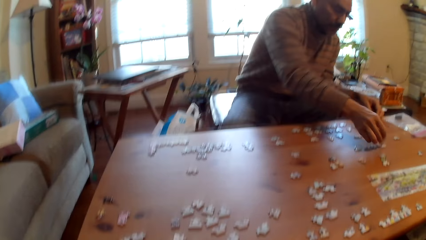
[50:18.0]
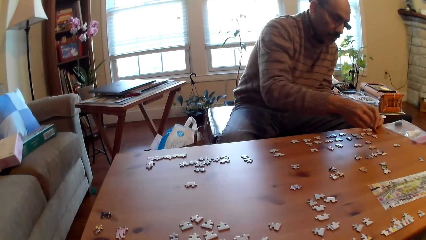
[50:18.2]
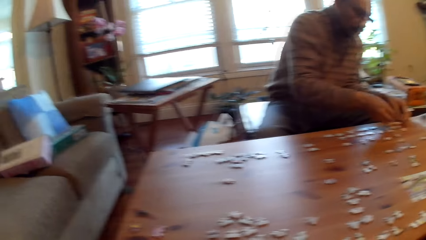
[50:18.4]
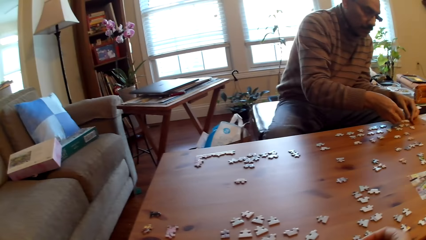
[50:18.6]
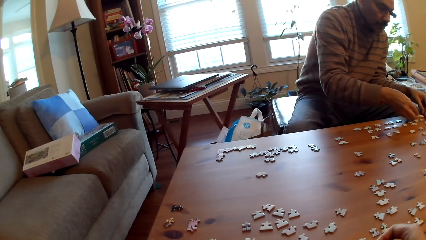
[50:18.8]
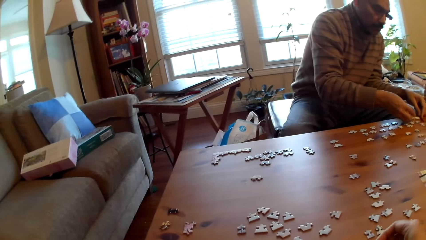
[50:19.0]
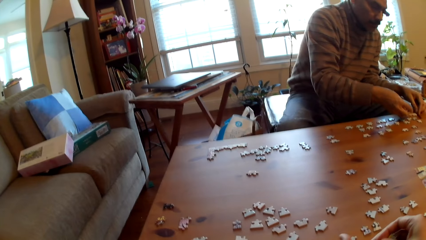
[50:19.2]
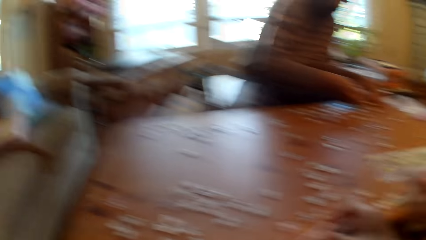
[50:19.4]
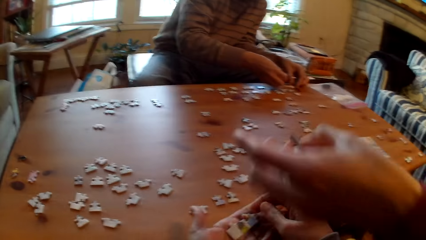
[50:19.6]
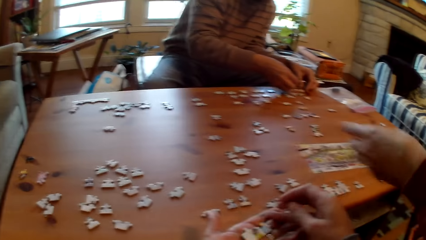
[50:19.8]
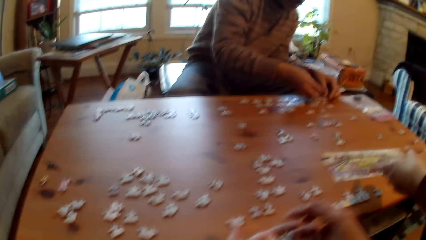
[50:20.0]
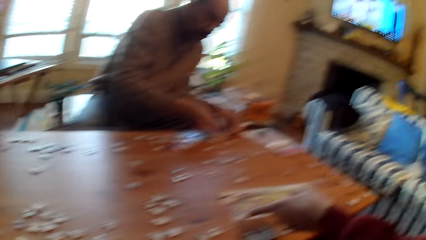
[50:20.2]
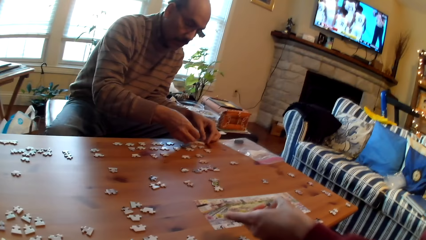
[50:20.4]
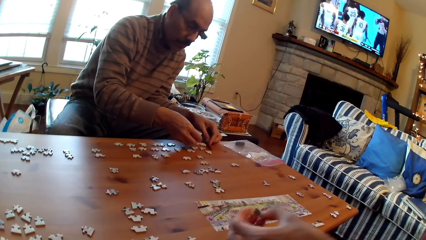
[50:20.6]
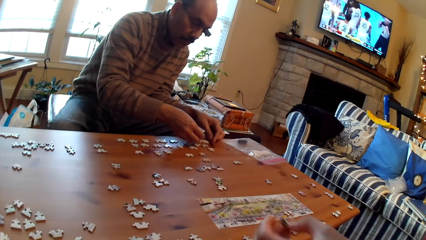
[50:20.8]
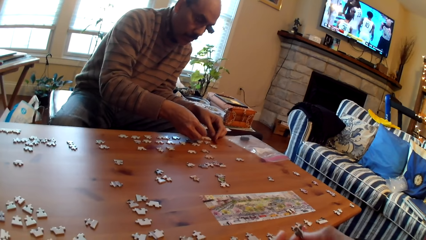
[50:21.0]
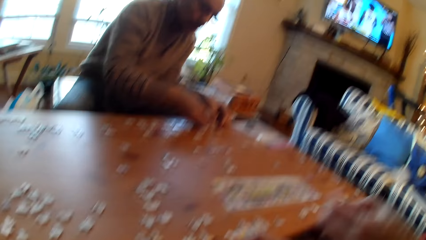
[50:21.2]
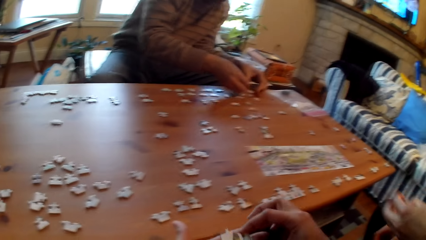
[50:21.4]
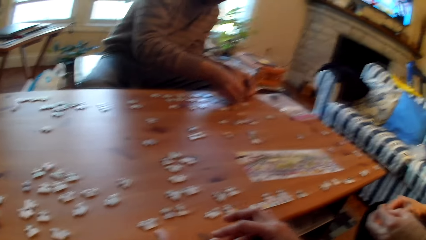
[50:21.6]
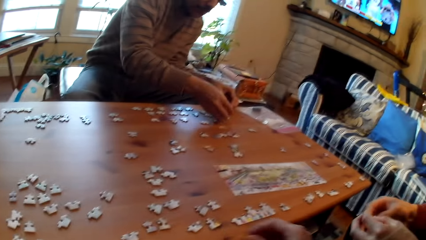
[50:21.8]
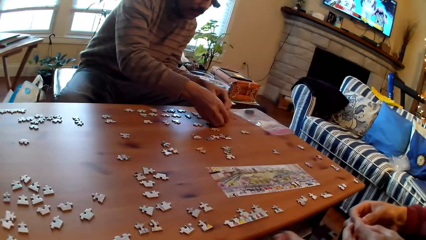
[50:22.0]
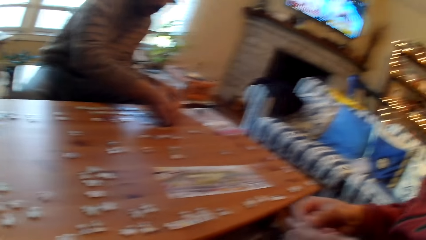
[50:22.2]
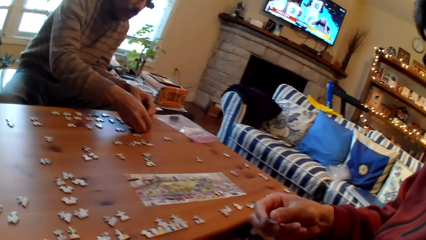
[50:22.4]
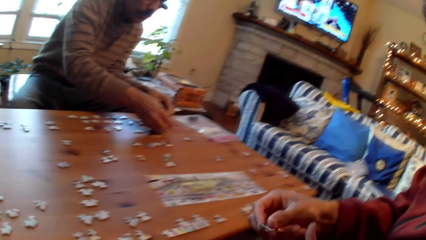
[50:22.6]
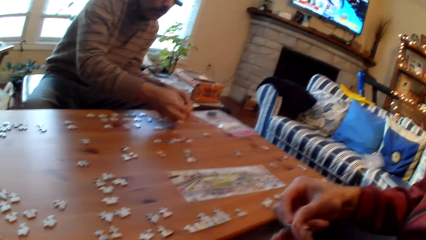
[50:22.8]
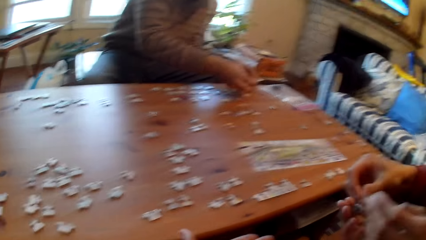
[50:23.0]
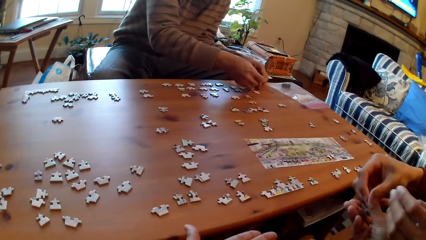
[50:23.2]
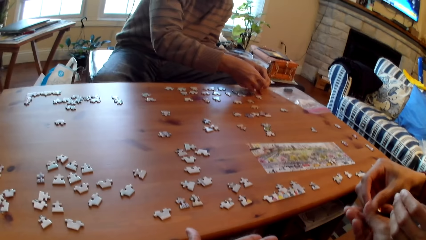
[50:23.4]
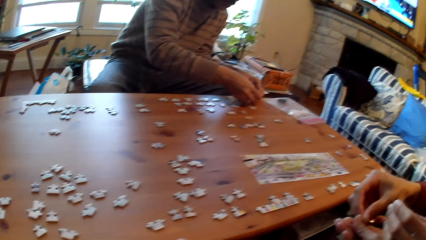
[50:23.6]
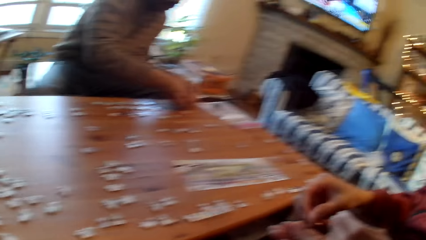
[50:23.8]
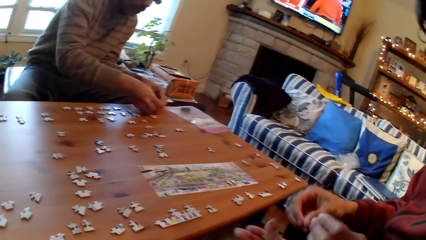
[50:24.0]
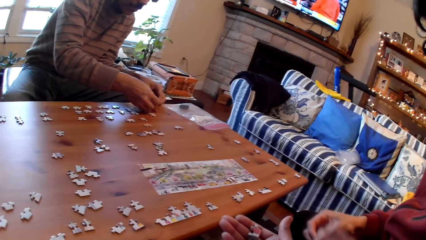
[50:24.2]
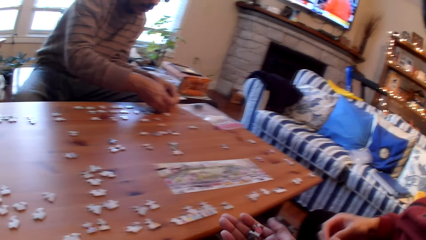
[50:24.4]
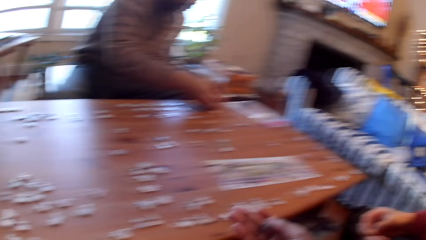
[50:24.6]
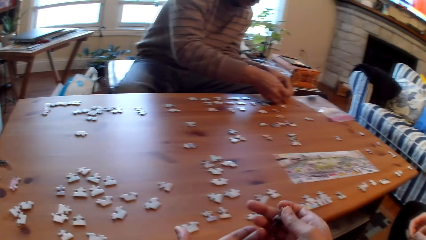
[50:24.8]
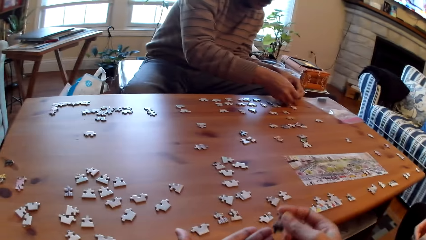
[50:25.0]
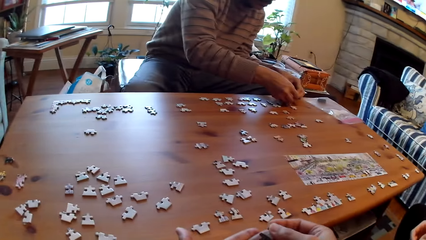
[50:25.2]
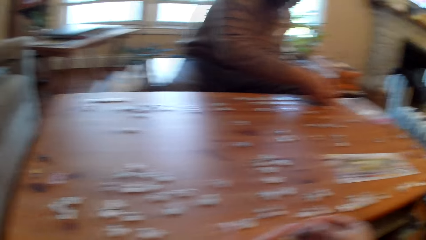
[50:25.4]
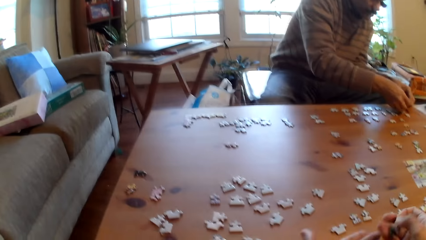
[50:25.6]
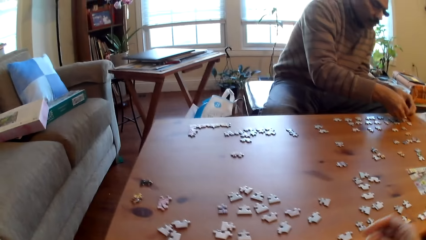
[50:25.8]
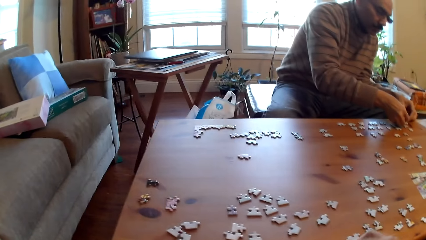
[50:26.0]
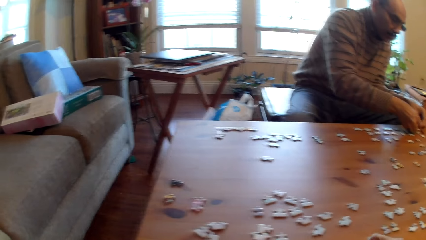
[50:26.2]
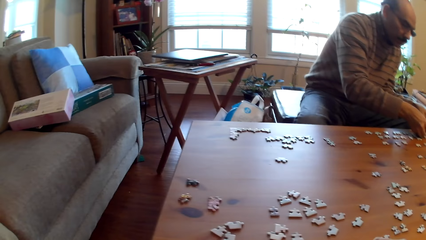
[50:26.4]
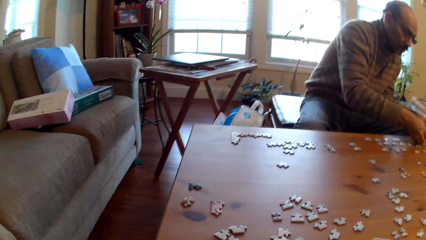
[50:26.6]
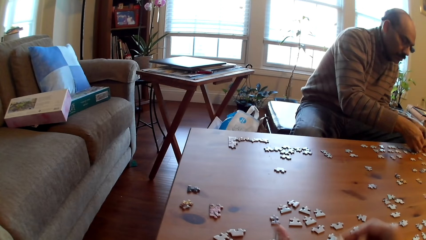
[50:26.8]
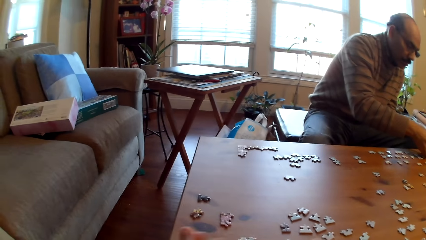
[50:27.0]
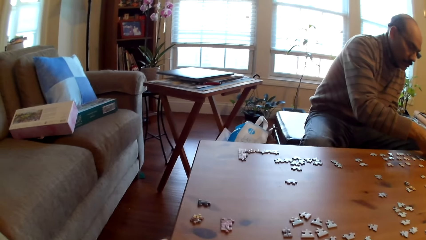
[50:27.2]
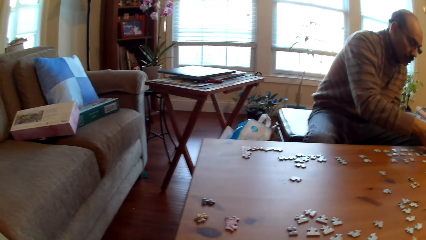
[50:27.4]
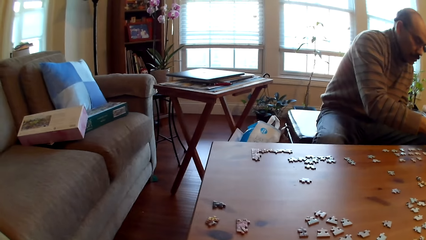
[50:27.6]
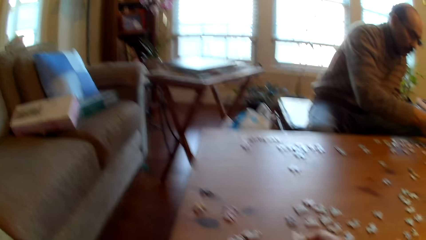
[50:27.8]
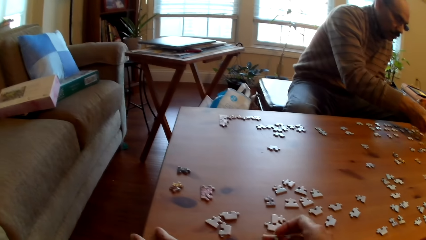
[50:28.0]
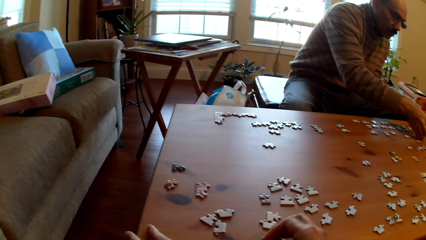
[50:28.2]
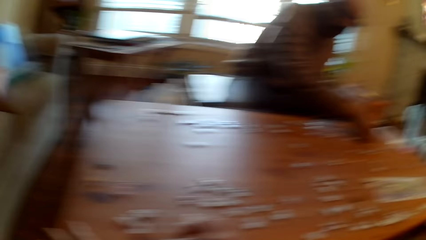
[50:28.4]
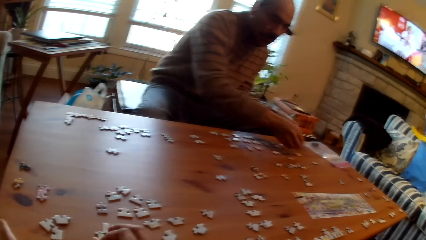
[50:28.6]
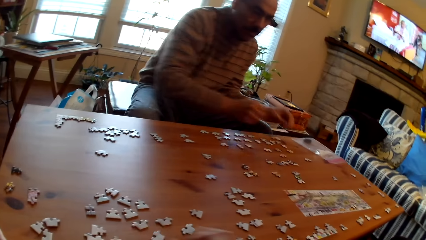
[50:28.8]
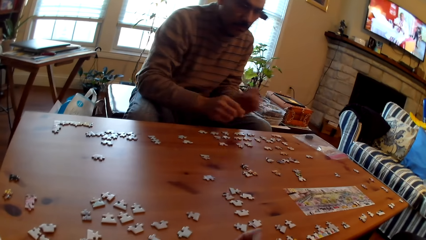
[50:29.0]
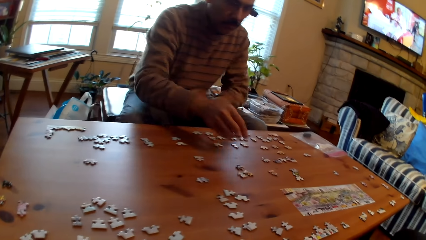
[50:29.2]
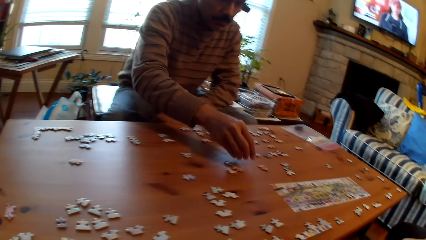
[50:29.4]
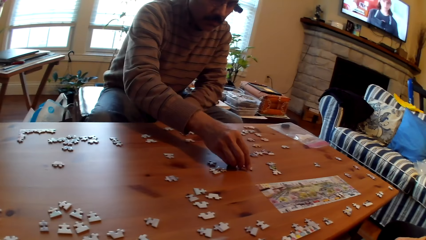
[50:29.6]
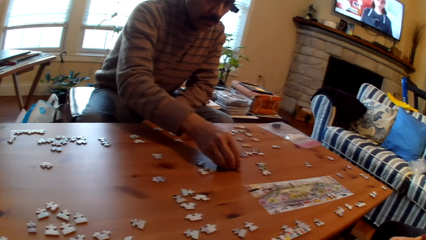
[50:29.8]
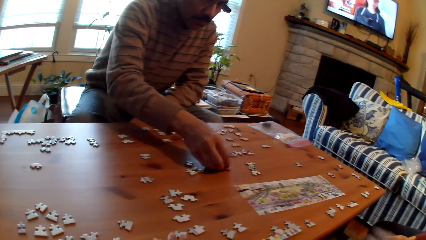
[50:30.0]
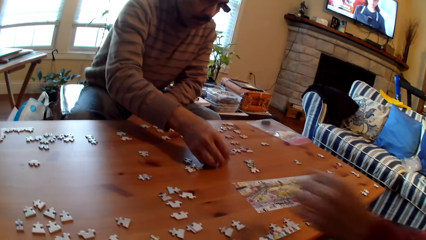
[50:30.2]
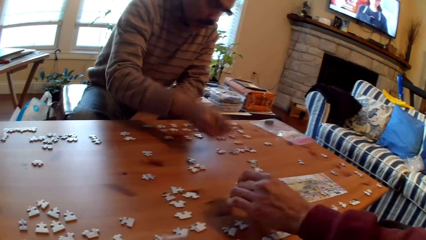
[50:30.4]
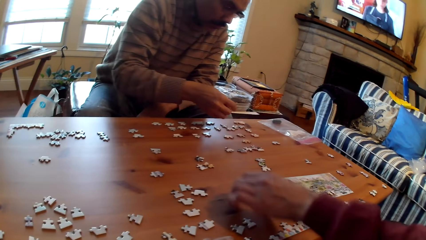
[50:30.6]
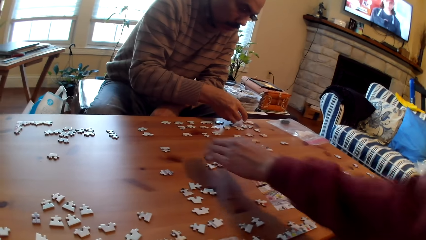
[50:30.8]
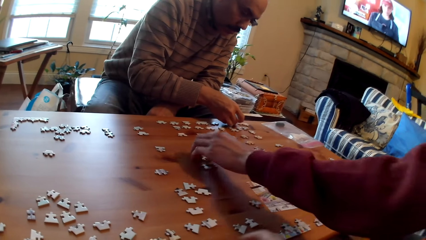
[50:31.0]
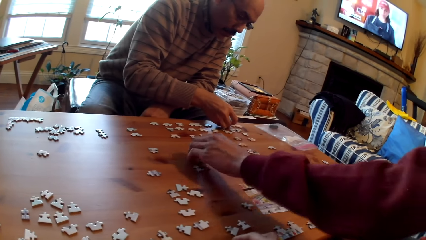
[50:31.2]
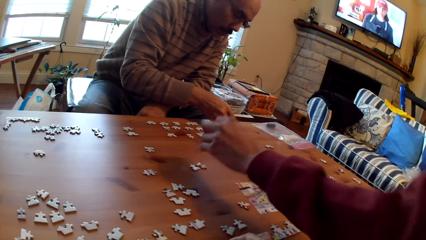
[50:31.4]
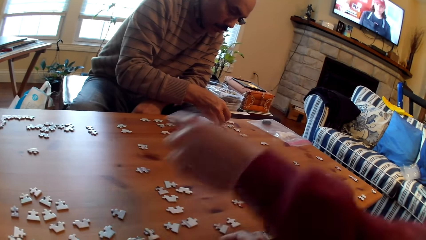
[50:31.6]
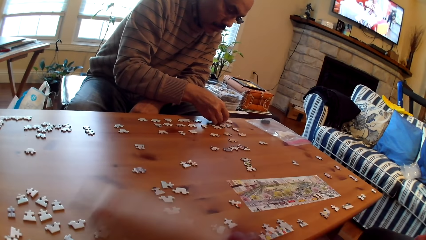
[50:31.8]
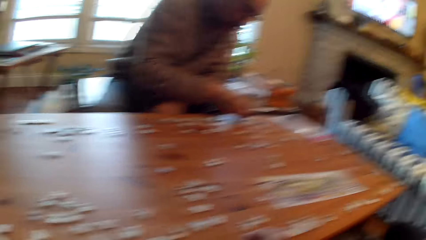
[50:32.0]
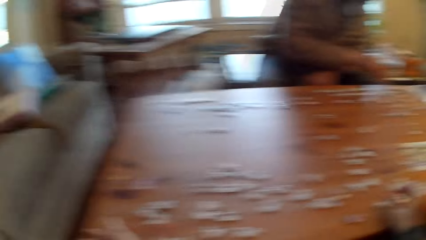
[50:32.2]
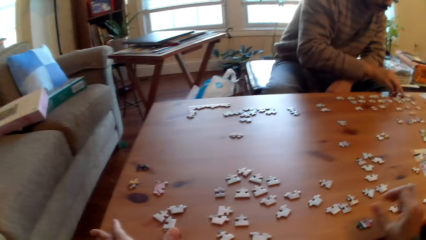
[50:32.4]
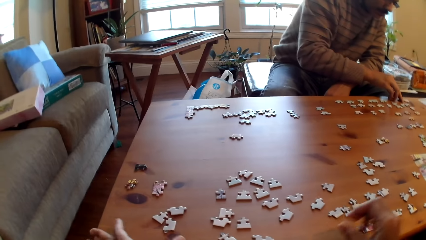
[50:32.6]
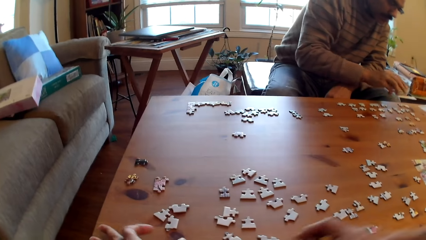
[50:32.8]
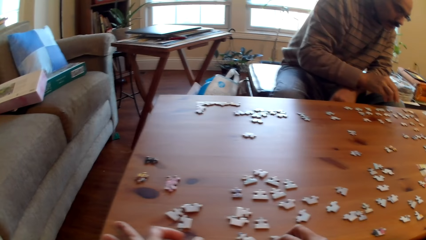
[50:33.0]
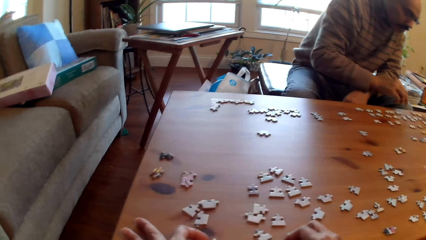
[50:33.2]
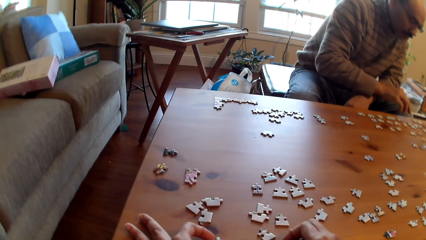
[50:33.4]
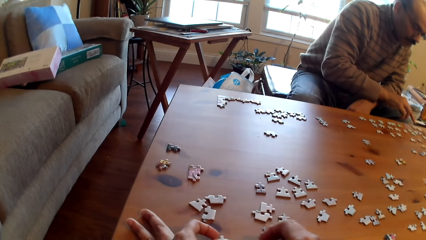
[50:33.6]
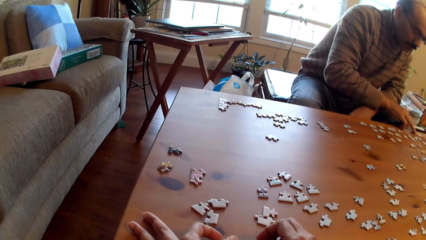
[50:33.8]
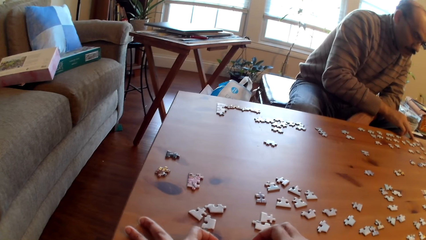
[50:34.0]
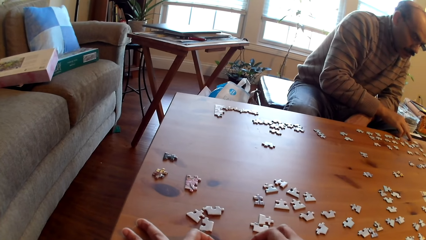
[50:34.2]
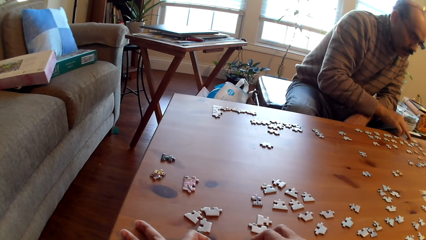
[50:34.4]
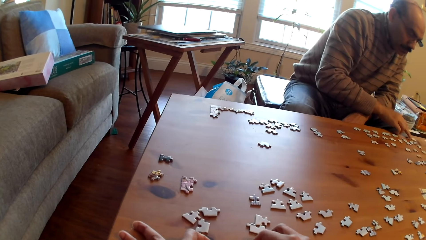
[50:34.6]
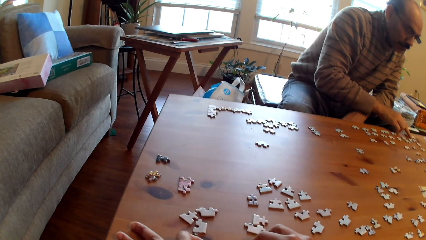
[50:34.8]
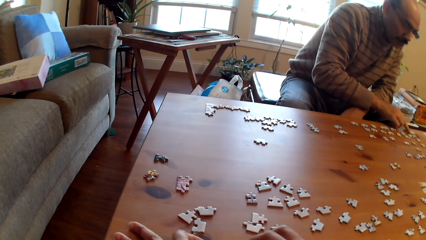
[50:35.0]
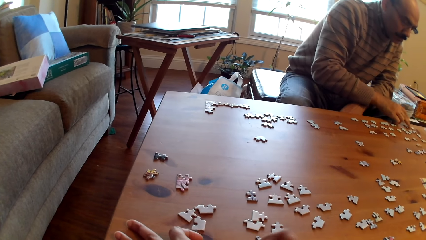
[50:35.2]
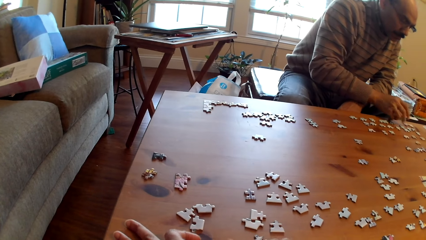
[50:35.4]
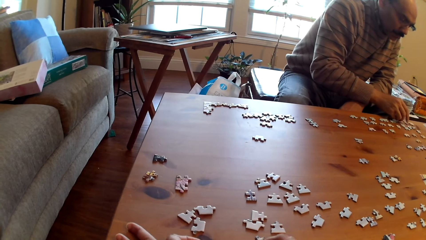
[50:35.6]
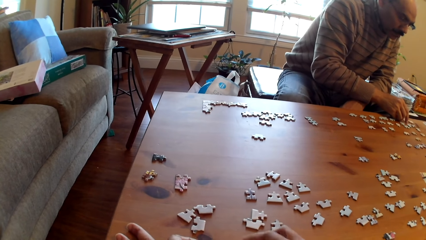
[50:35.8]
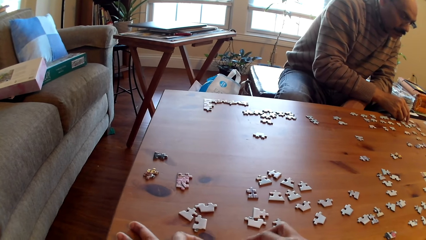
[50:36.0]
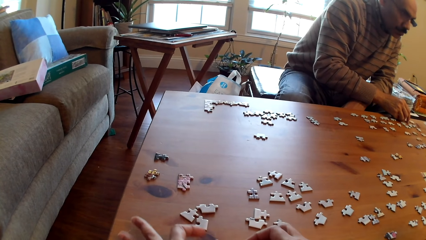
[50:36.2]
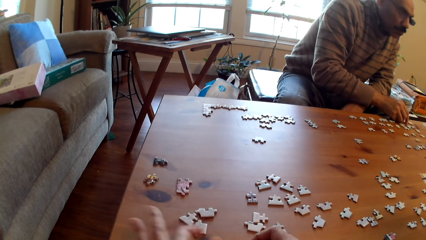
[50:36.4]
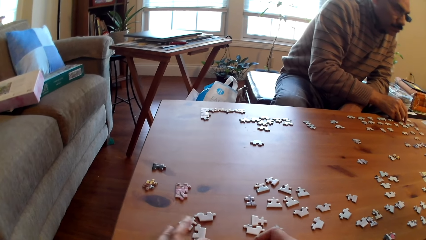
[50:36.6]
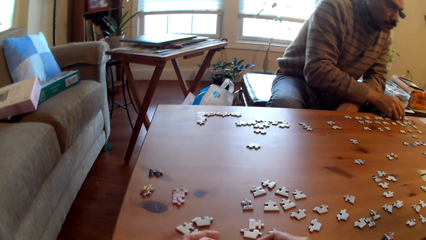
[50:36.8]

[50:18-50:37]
A man arranges cards on the table. The camera wearer picks up cards. A person moves his hand. The camera wearer takes the puzzle piece from the person. They arrange the puzzle pieces on the table. Another person arranges the puzzle pieces on the table. The first person picks up a card and moves the puzzle pieces on the table. The camera wearer arranges the puzzle pieces on the table. The other person arranges the puzzle pieces on the table.
